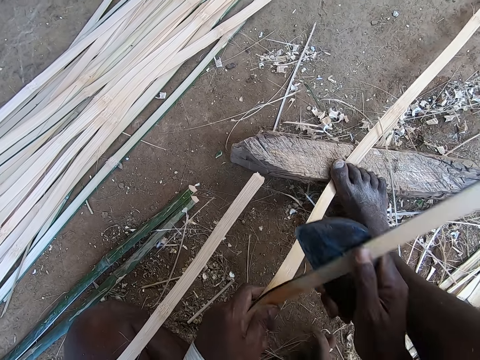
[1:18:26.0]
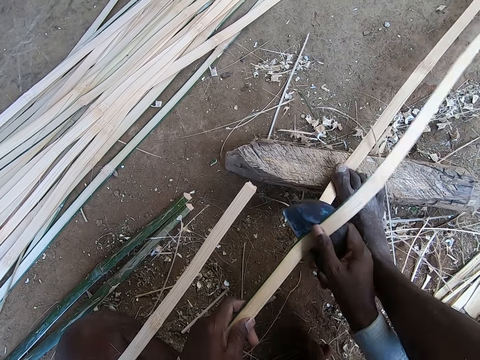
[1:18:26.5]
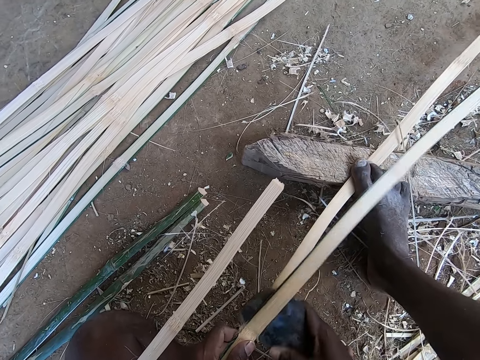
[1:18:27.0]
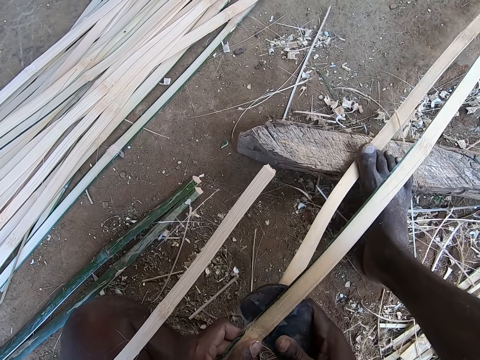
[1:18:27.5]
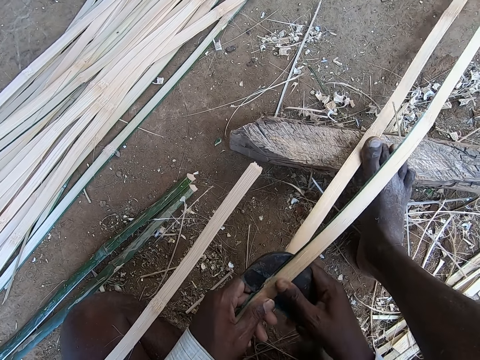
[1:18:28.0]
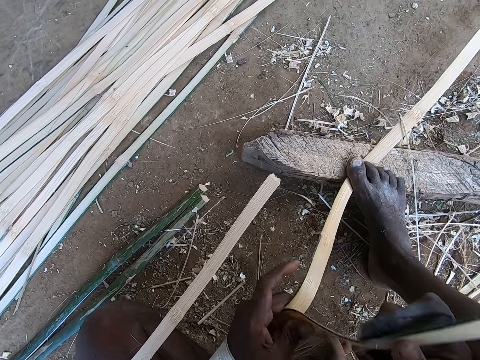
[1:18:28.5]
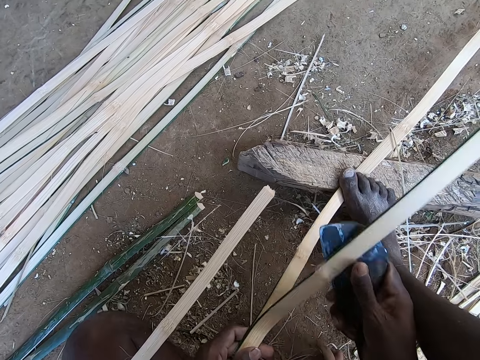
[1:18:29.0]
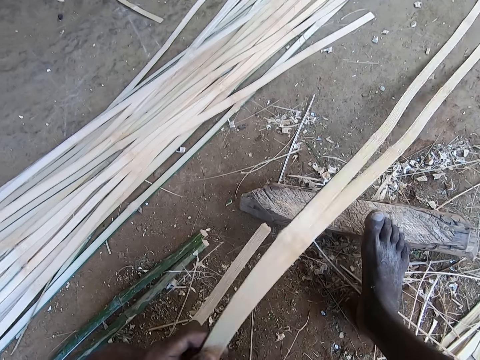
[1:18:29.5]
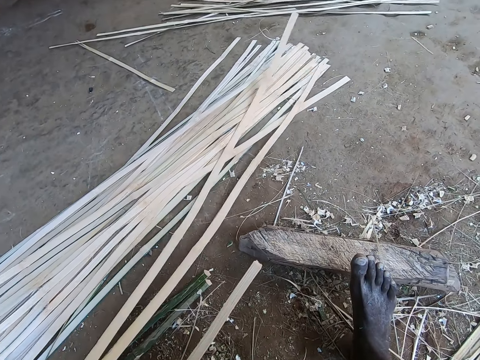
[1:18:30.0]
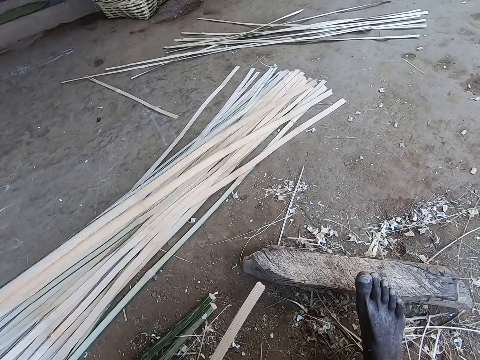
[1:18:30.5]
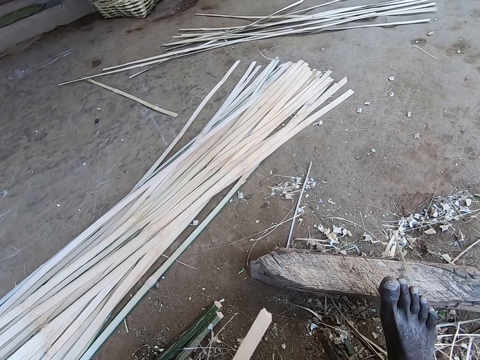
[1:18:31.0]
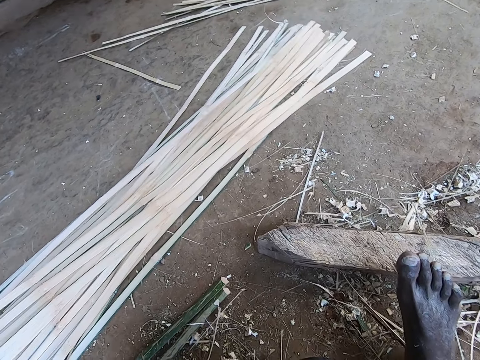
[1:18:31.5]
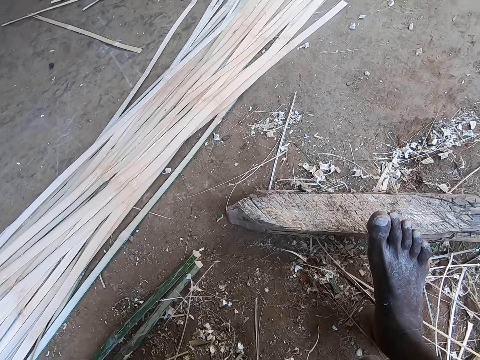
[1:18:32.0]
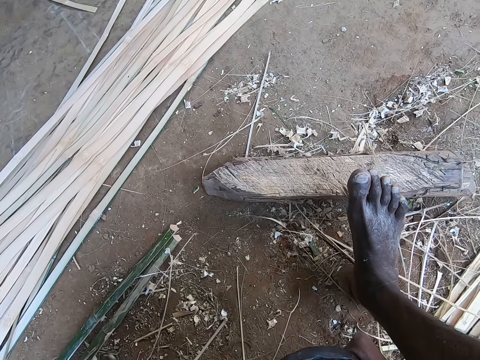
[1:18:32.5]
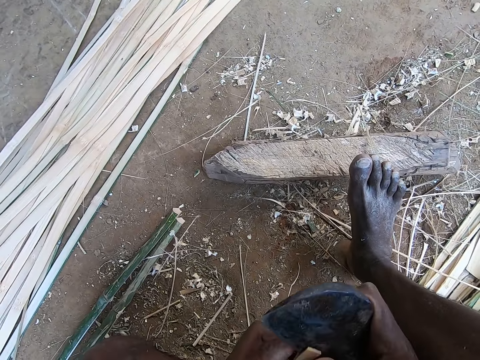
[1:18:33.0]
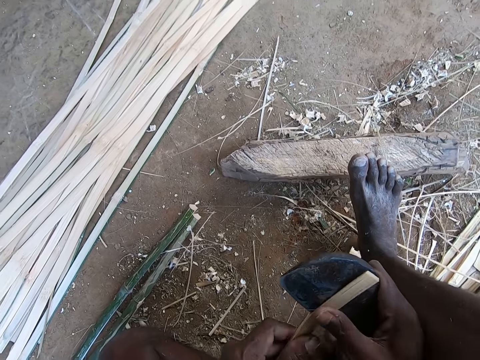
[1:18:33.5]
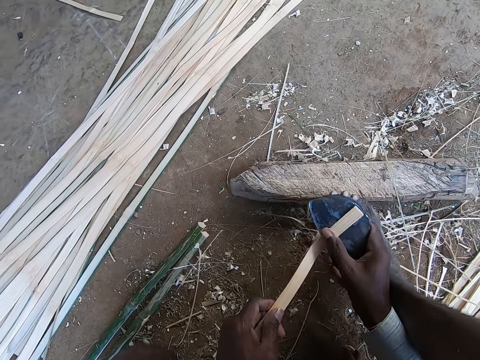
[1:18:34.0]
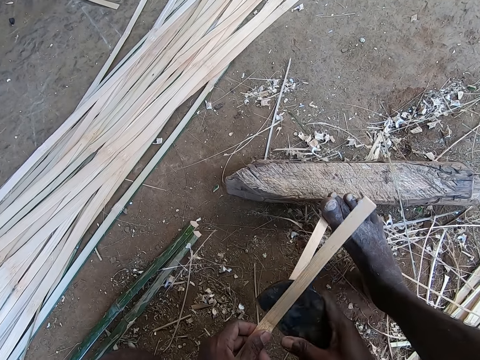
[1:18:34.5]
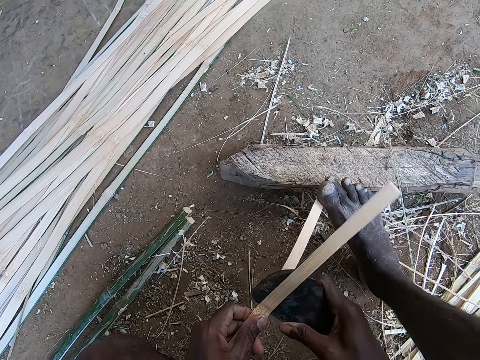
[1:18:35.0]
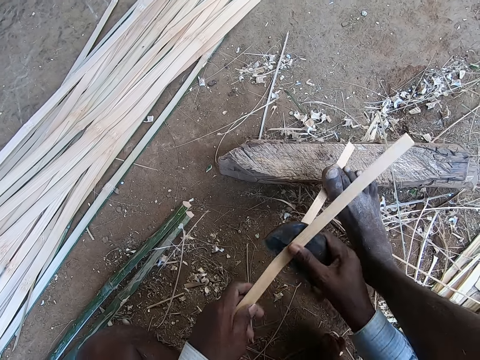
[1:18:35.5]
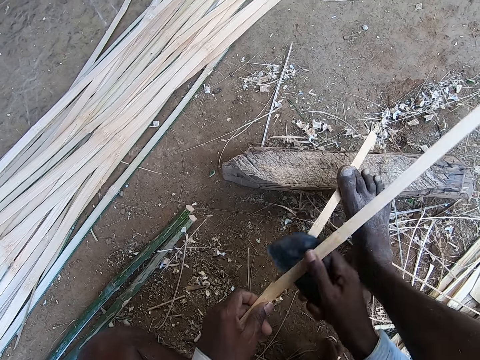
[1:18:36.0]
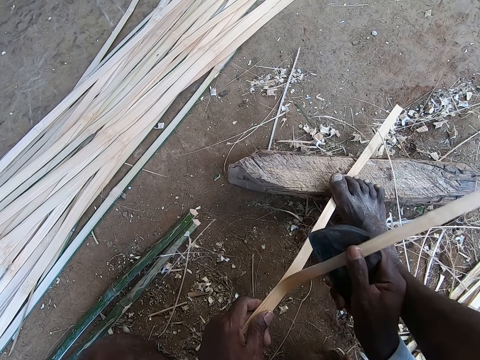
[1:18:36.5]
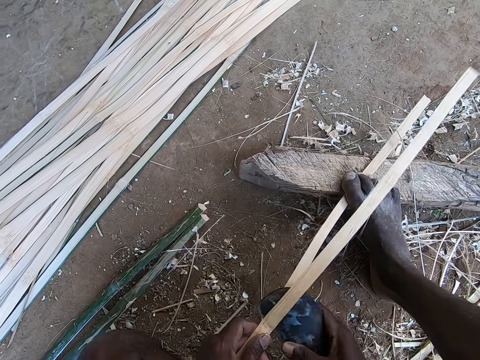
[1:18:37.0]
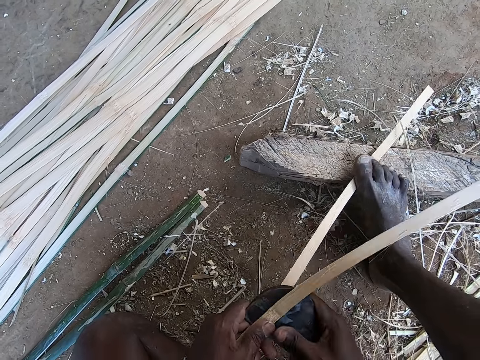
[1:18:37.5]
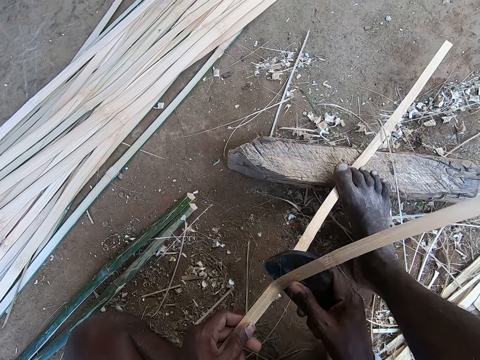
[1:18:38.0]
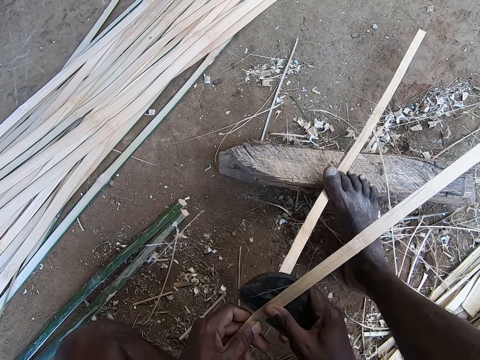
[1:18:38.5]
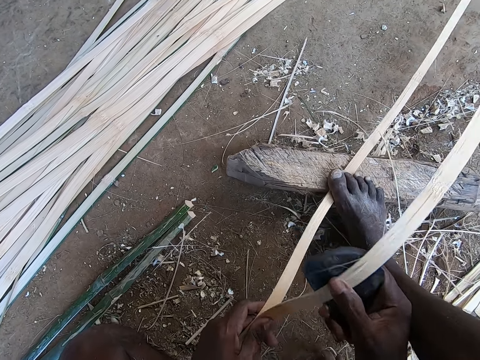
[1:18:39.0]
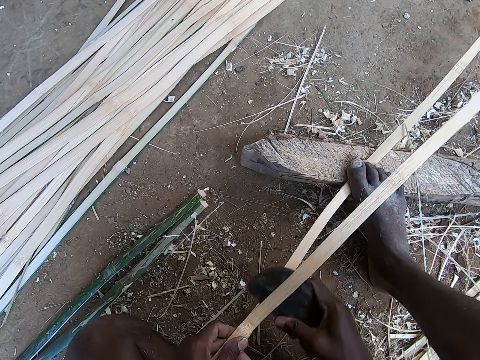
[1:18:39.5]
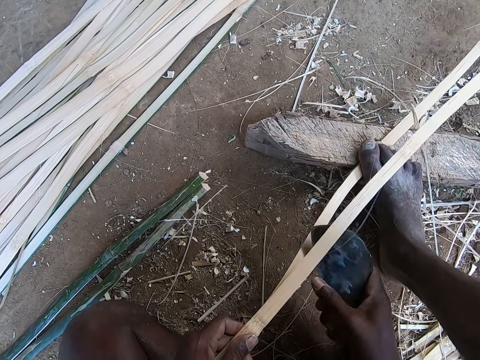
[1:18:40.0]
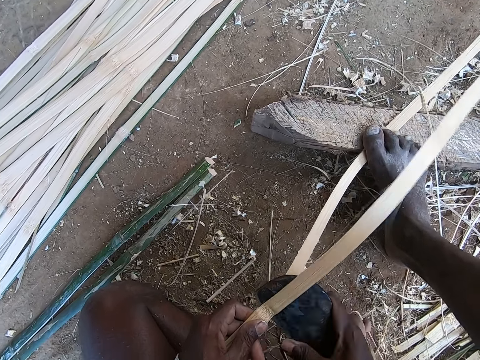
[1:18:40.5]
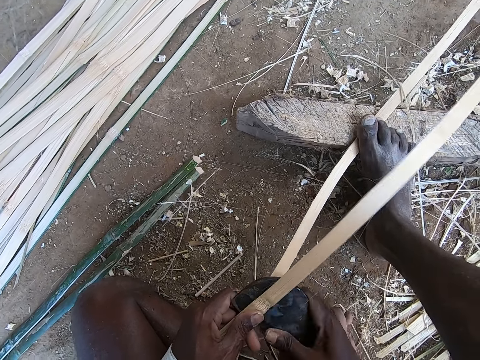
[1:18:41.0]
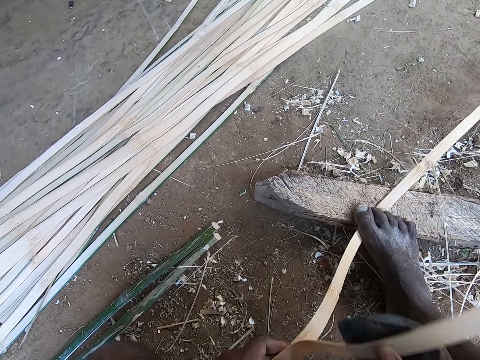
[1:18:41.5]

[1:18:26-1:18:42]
The camera wearer picks up the bamboo strips from the wood with his left hand. He places the bamboo strips on the pile of bamboo strips on the ground with his left hand. He adjusts the bamboo strip on his thigh with his left hand. He looks at the right leg. He splits the bamboo strip in his left hand with the kukri in his right hand. He places the bamboo strip on the wood with his left hand, steps on the bamboo strip on the wood with his right leg, and splits the bamboo strip on the wood with the kukri in his right hand. He holds the piece of the bamboo pole with the left hand.

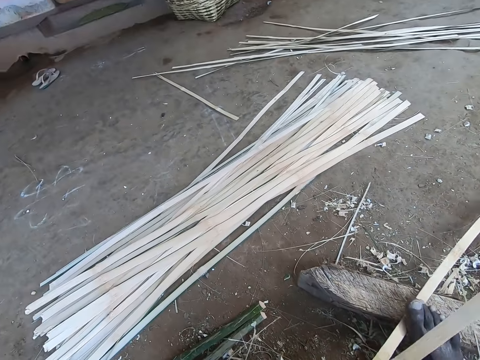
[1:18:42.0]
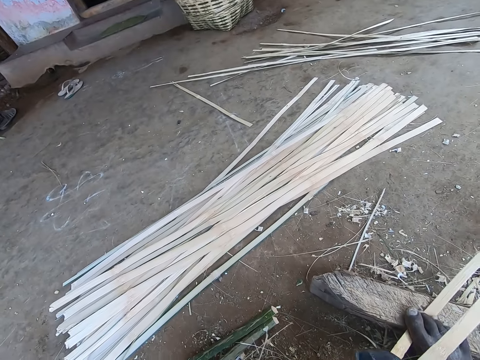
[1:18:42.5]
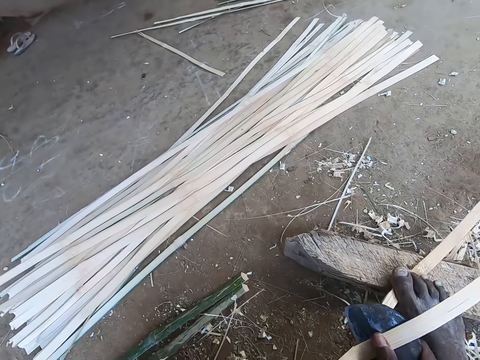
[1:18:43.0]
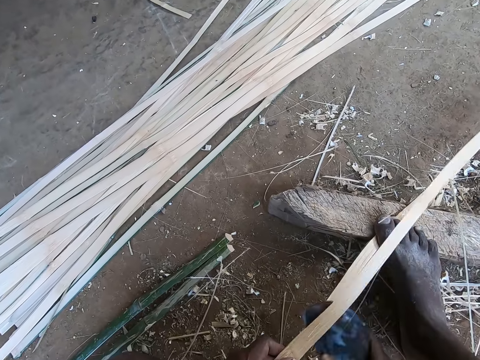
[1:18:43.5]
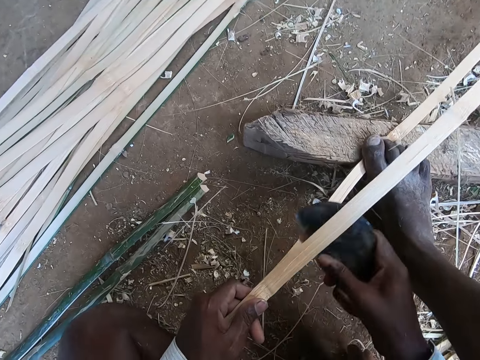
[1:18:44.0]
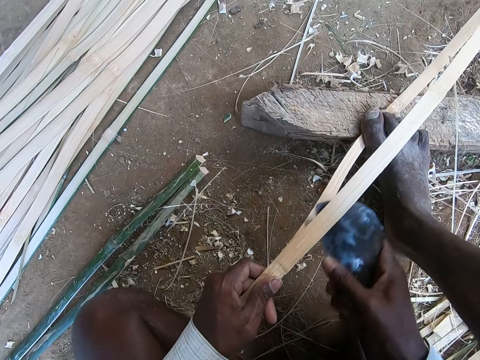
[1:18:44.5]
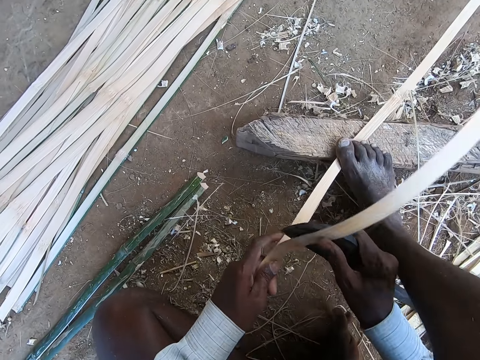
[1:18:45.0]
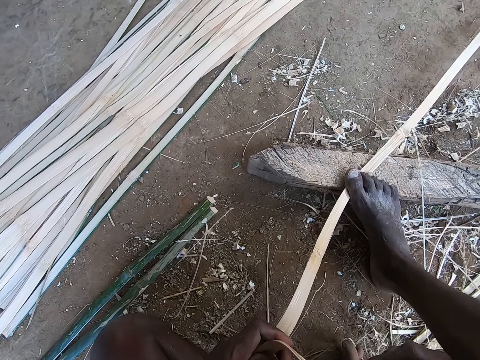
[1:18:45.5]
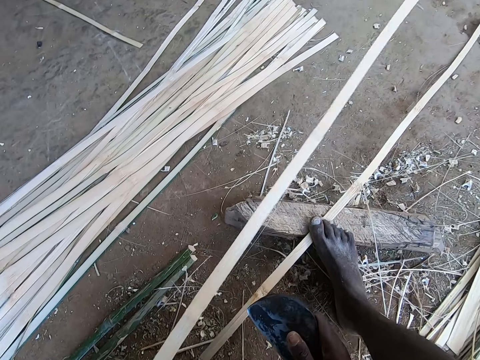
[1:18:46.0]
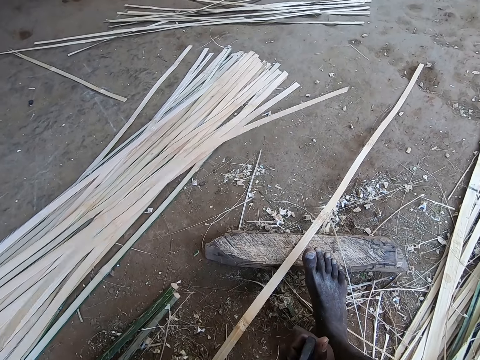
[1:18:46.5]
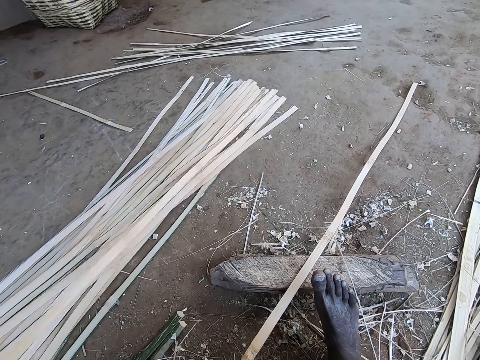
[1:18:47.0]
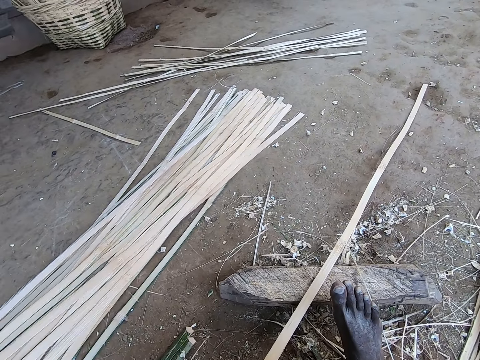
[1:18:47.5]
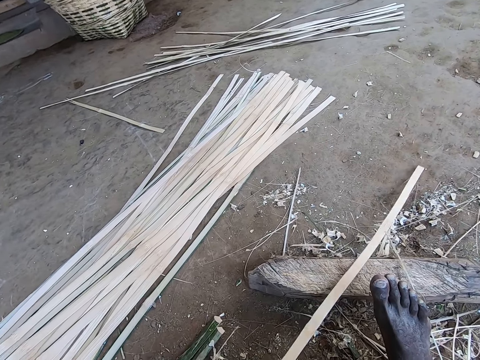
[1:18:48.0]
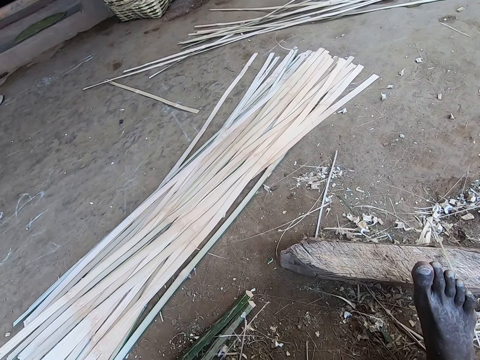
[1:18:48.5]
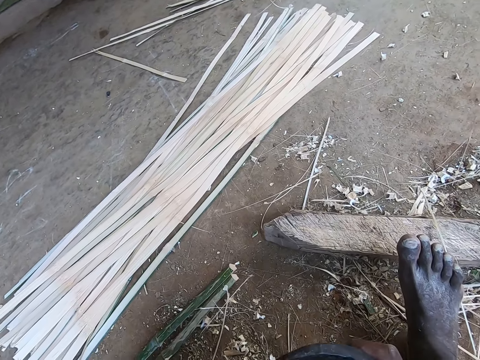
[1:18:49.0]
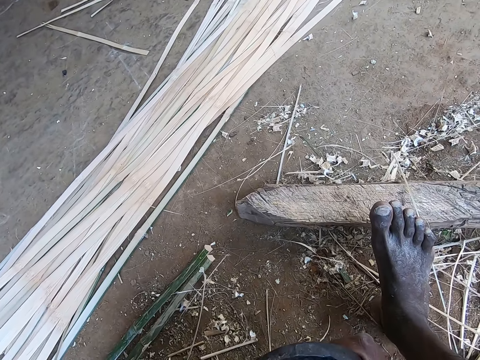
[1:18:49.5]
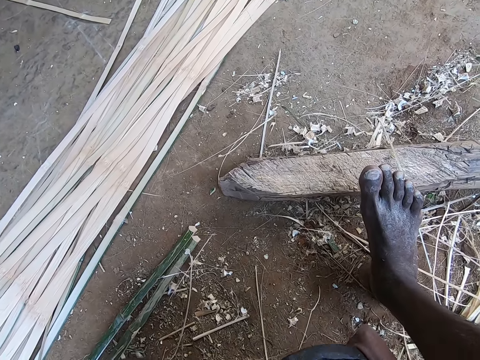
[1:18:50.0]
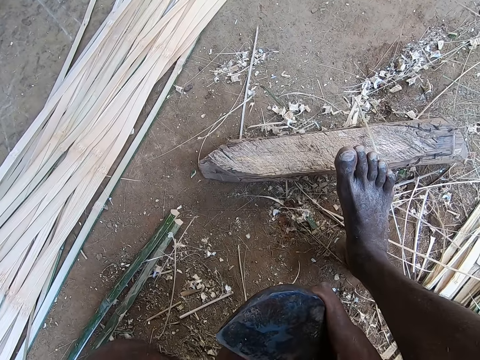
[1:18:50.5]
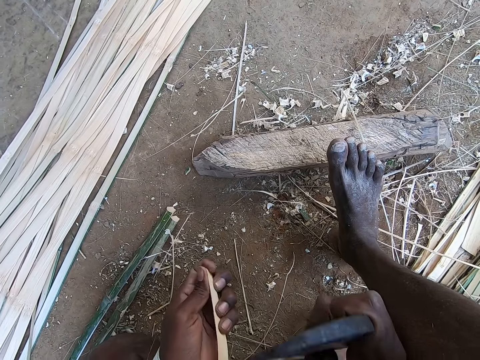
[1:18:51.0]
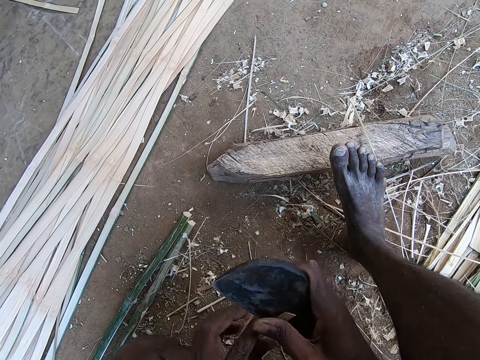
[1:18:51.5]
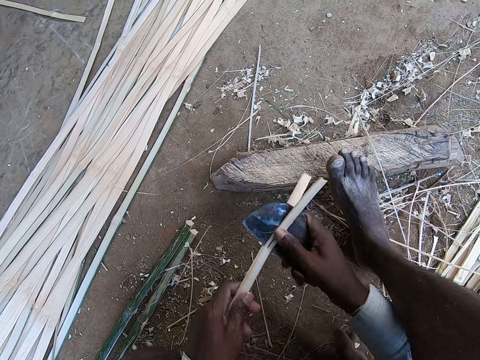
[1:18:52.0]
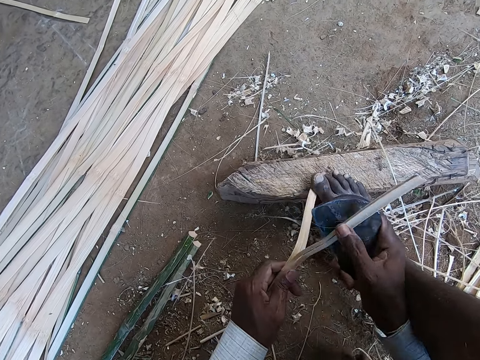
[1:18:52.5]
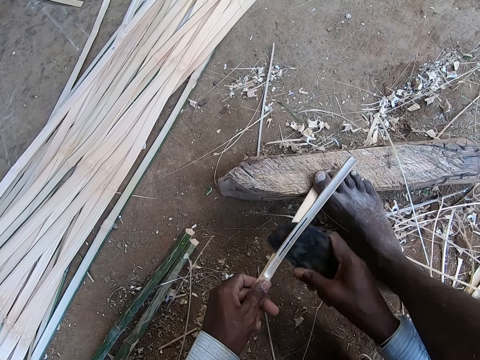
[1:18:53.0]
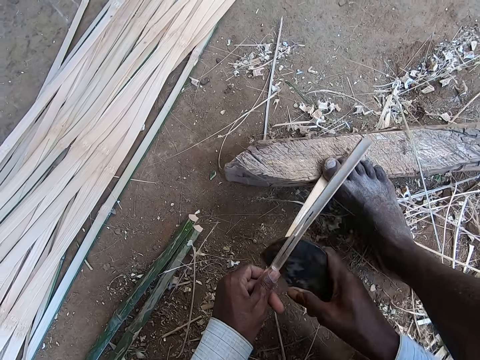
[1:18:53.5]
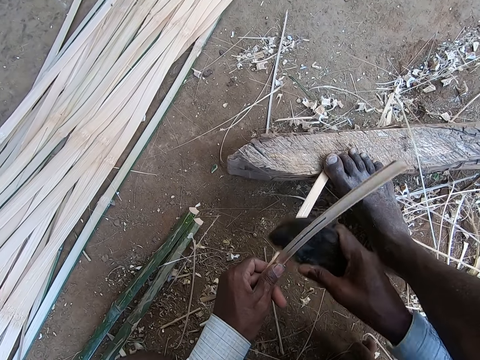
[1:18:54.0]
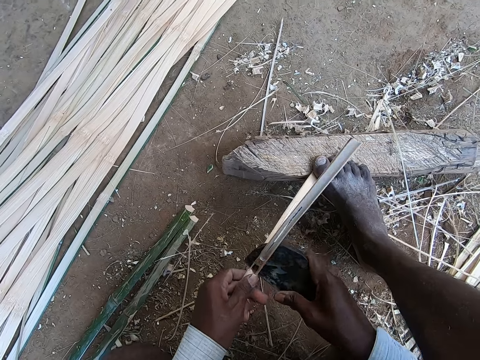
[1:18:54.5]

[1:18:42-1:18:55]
The camera wearer looks at the parts of the bamboo poles on the ground. He splits the part of the bamboo pole with a blade in the right hand and separates the parts of the bamboo pole with the right hand. He places the bamboo strip on the pile of bamboo strips on the ground with his left hand. He picks up the bamboo strip from the wood with his left hand. He splits the bamboo strip in his left hand with the kukri in his right hand. He looks at the log on the ground. He places the bamboo strip on the wood with his left hand, steps on the bamboo strip on the wood with his right leg, and splits the bamboo strip on the wood with the kukri in his right hand.
